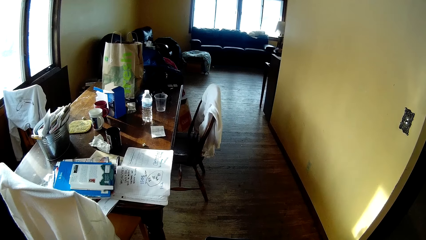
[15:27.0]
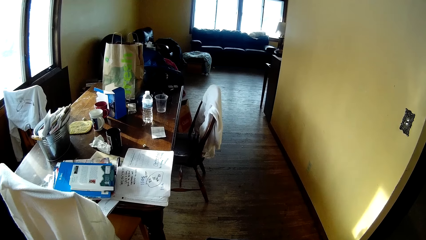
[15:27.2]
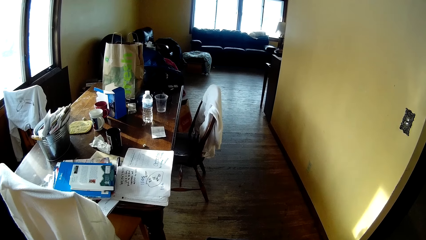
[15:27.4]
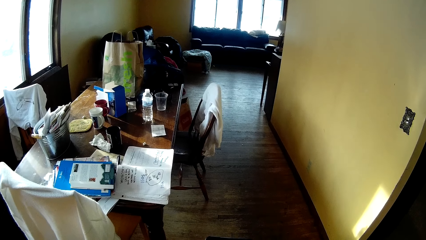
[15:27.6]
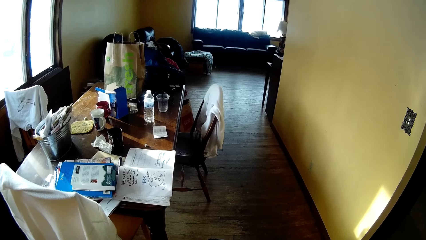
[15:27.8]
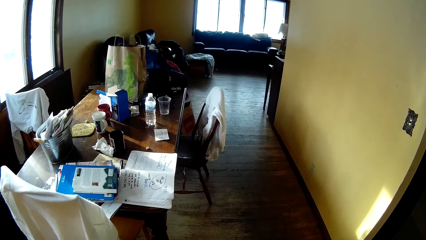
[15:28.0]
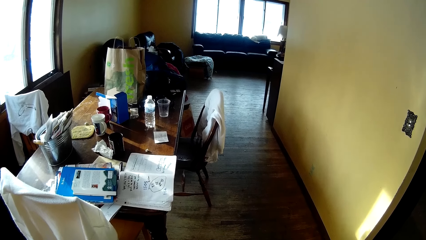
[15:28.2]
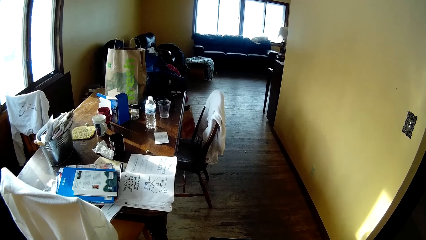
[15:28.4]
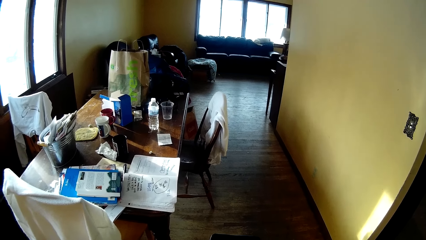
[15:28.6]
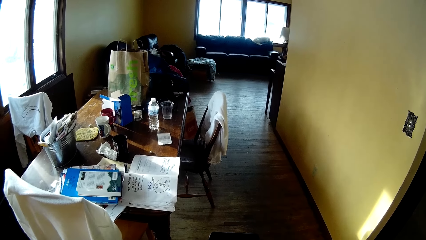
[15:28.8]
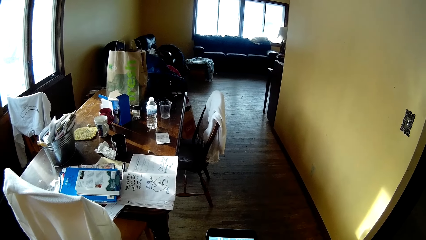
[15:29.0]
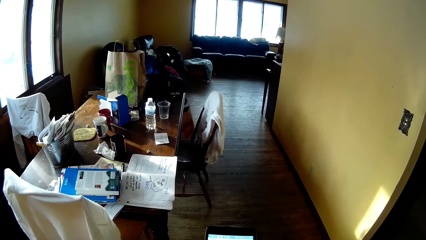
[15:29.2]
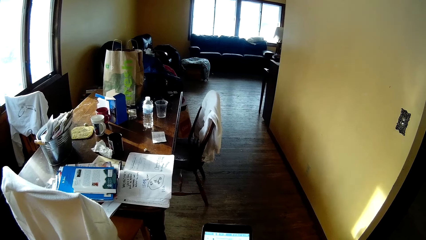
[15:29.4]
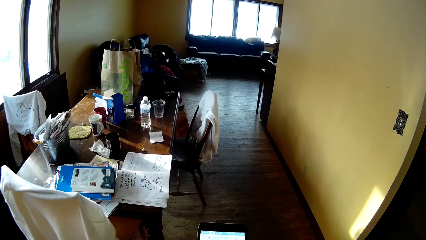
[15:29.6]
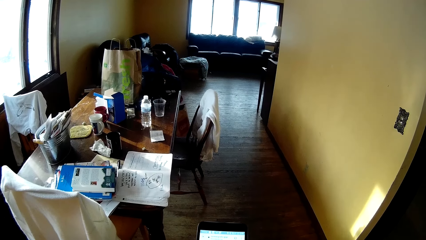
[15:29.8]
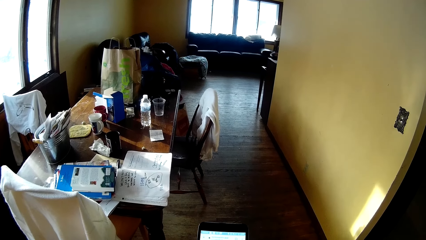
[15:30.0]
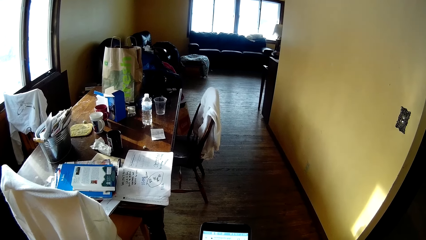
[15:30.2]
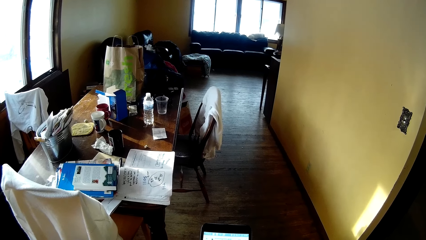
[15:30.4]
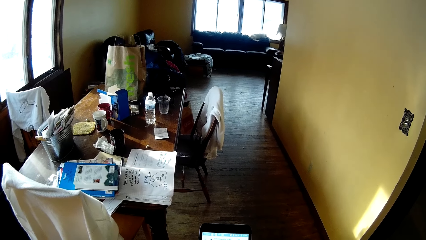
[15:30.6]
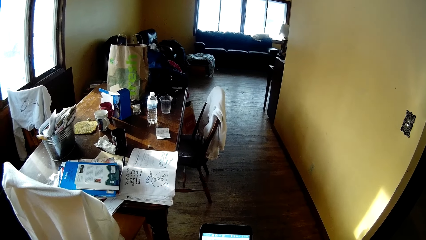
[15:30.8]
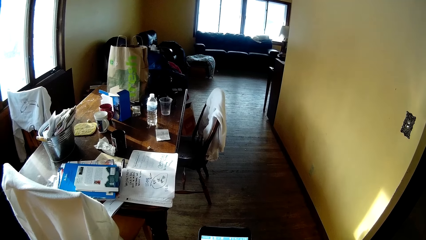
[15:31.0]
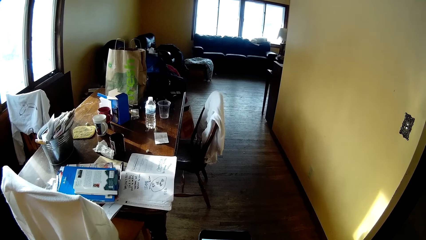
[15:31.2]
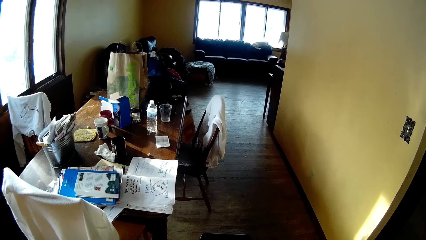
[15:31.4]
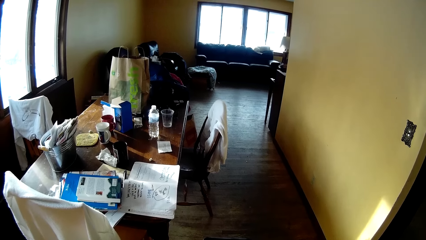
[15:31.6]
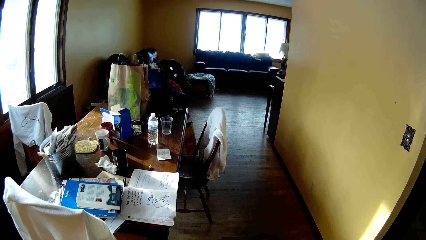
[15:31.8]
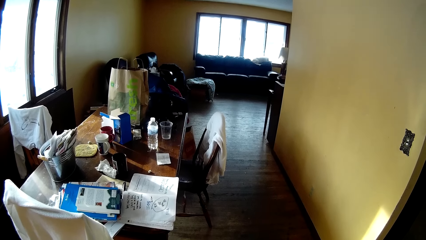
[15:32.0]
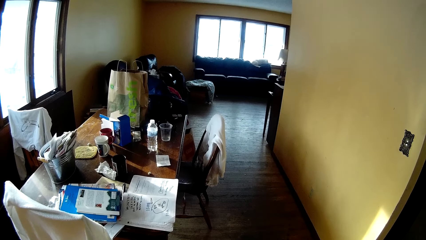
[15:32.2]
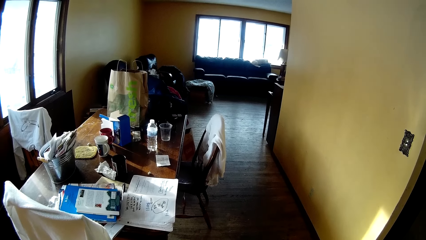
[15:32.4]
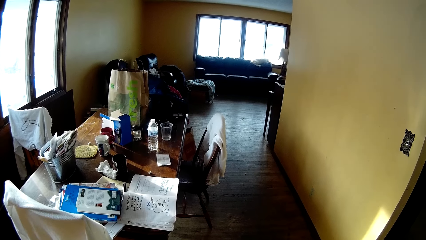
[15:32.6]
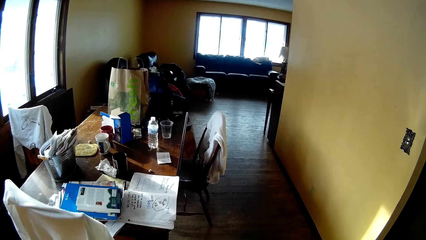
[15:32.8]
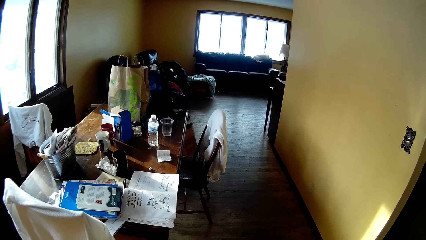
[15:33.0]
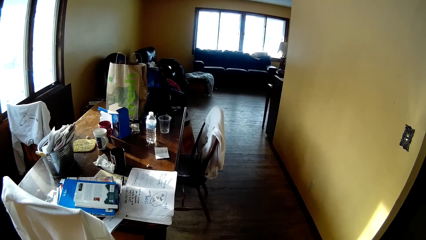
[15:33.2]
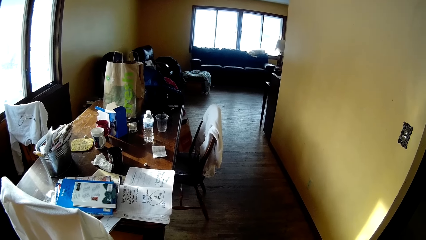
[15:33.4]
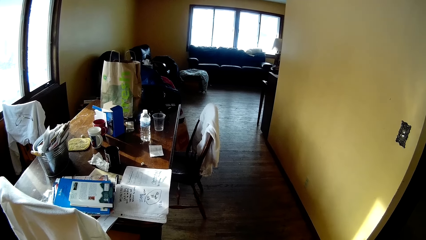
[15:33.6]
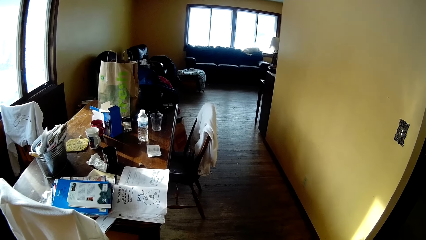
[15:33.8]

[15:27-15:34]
The camera wearer checks her phone.

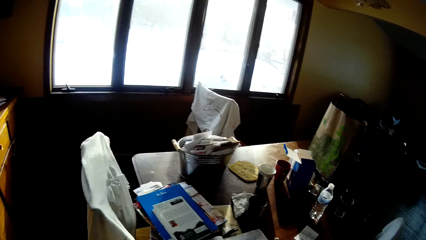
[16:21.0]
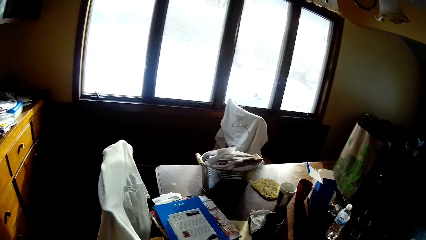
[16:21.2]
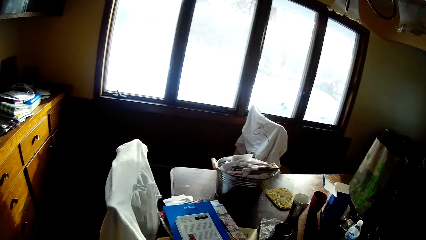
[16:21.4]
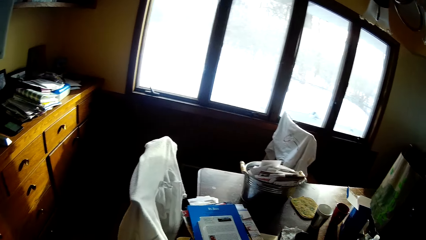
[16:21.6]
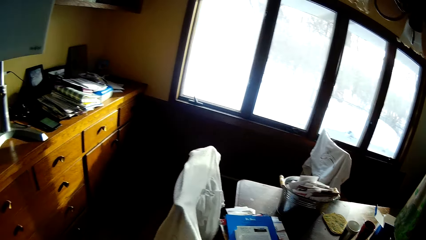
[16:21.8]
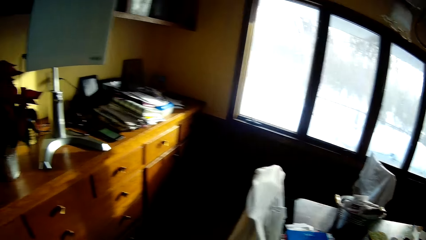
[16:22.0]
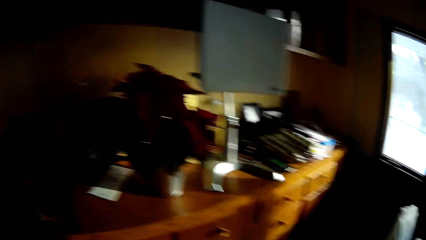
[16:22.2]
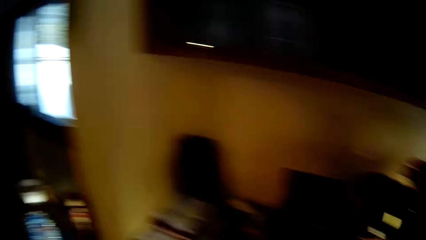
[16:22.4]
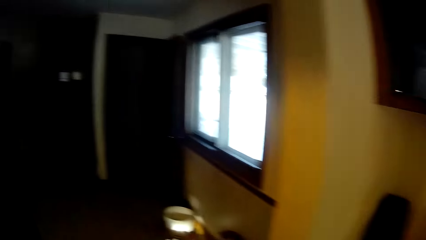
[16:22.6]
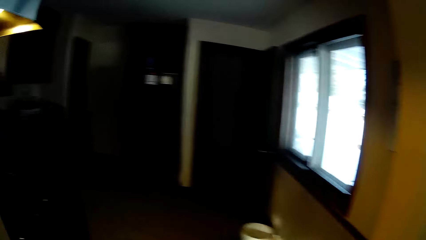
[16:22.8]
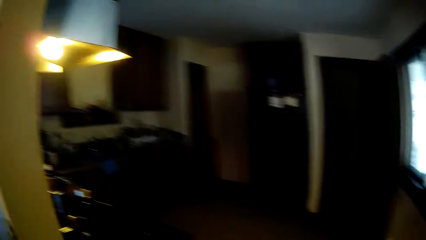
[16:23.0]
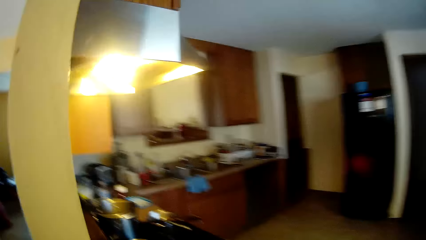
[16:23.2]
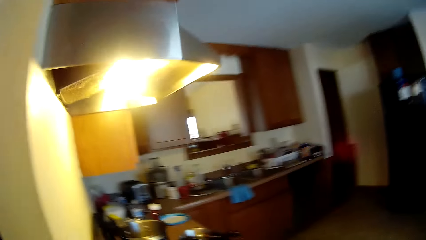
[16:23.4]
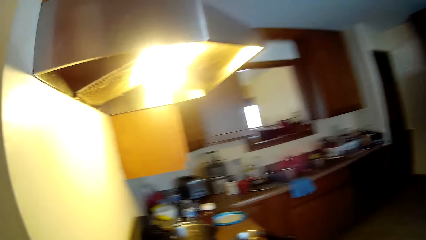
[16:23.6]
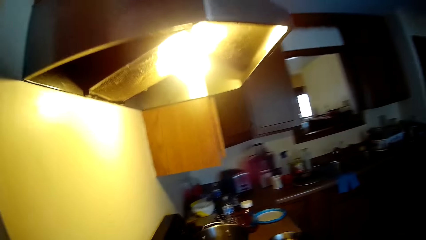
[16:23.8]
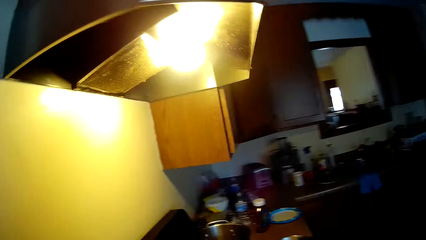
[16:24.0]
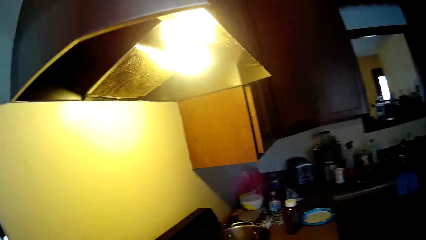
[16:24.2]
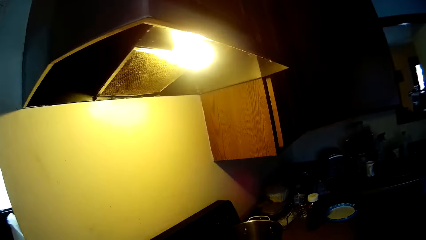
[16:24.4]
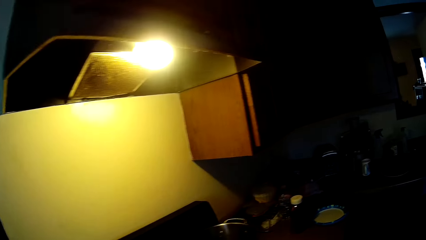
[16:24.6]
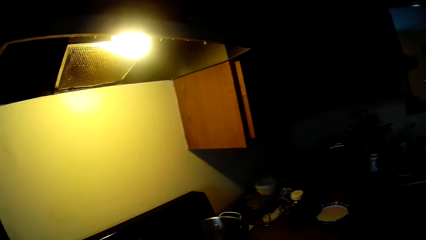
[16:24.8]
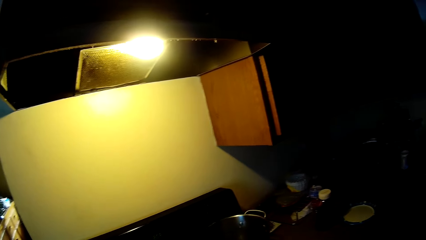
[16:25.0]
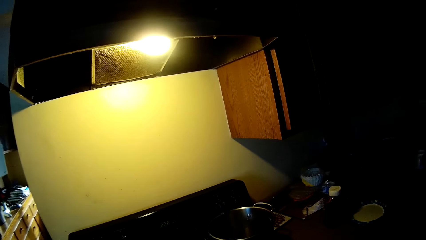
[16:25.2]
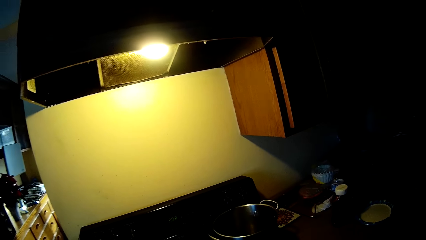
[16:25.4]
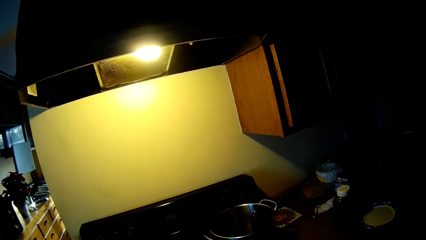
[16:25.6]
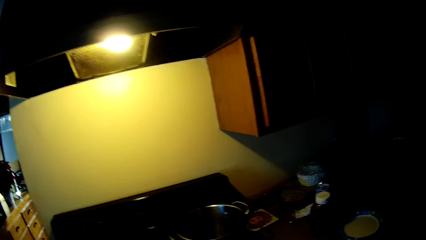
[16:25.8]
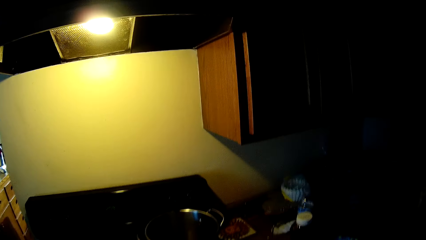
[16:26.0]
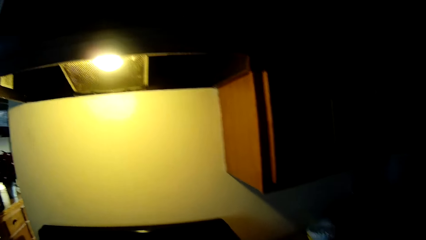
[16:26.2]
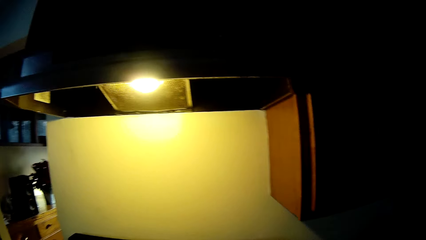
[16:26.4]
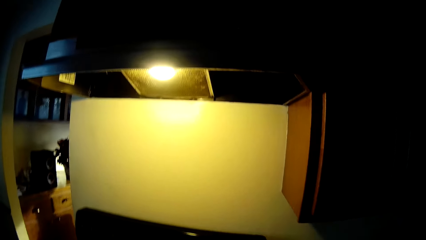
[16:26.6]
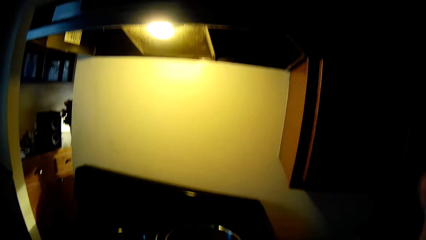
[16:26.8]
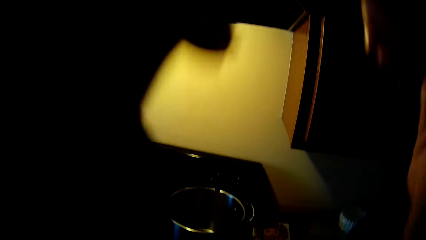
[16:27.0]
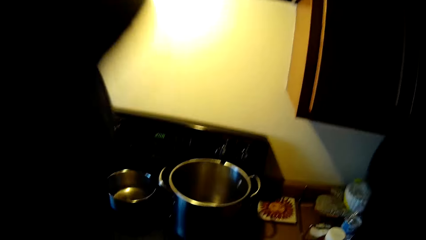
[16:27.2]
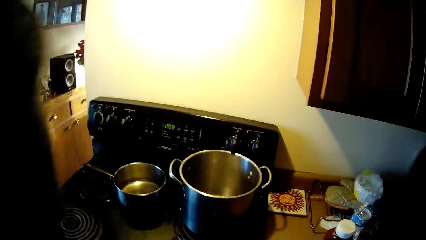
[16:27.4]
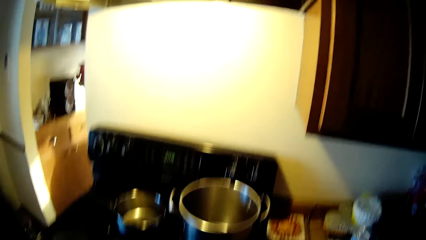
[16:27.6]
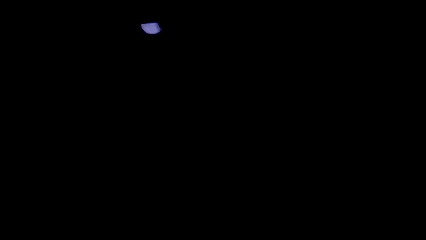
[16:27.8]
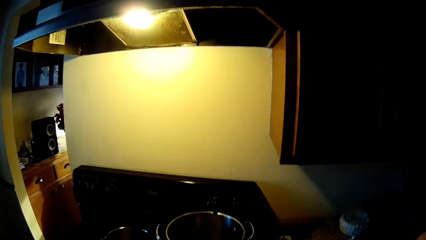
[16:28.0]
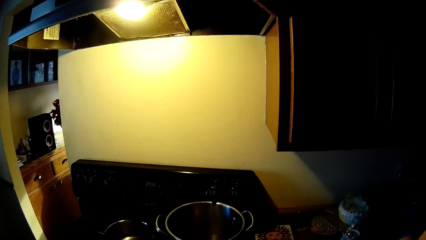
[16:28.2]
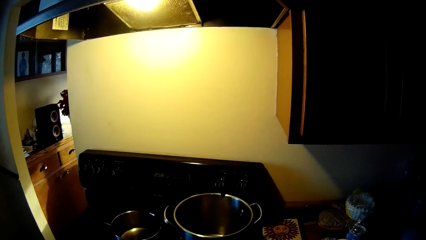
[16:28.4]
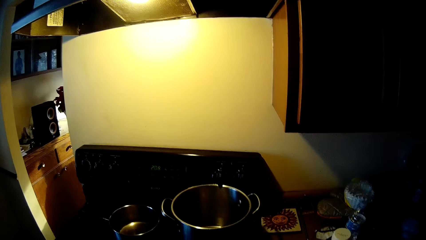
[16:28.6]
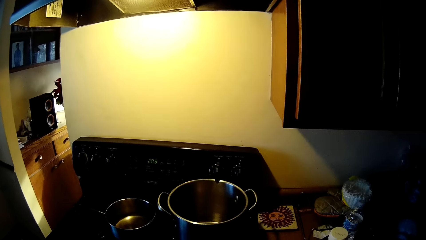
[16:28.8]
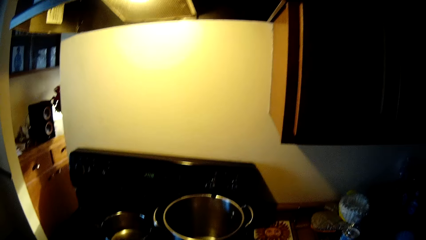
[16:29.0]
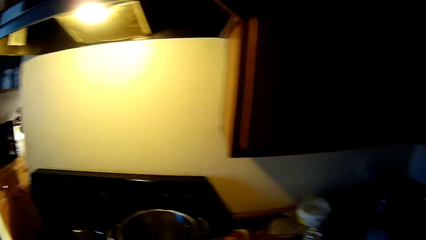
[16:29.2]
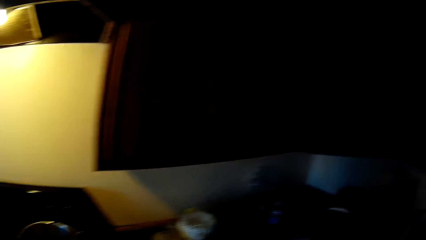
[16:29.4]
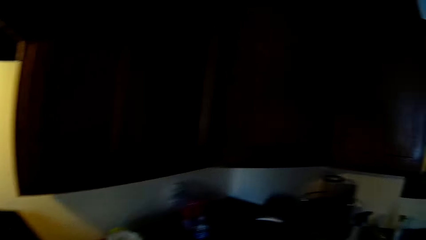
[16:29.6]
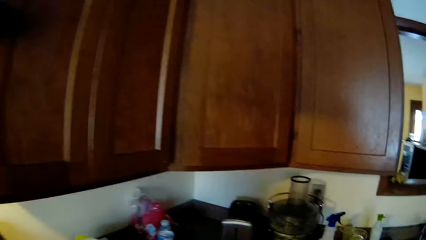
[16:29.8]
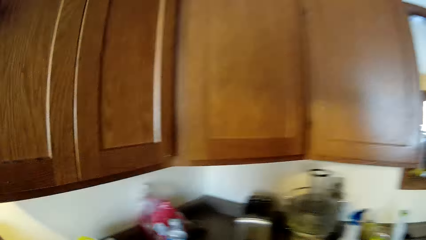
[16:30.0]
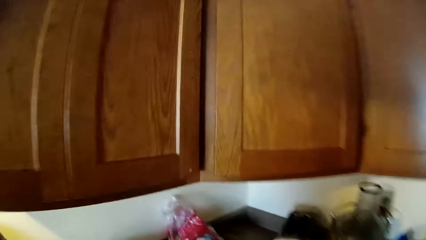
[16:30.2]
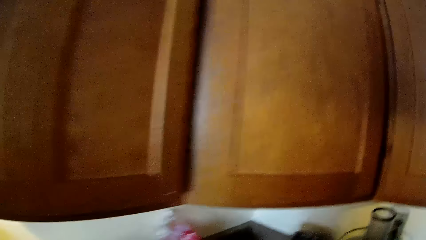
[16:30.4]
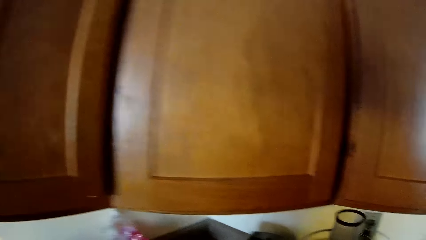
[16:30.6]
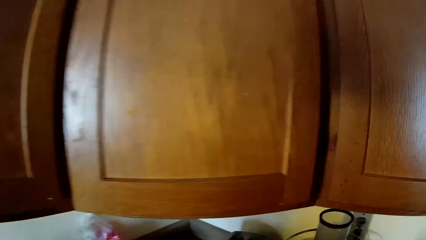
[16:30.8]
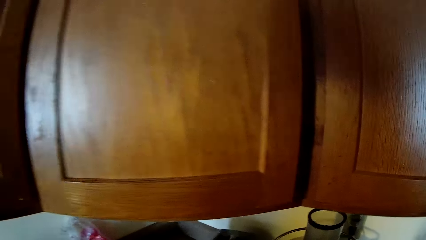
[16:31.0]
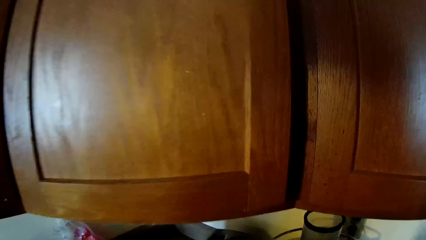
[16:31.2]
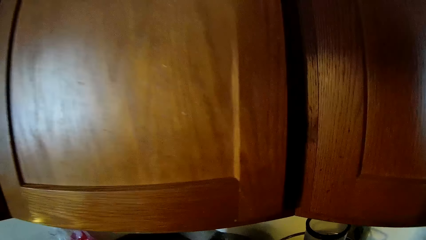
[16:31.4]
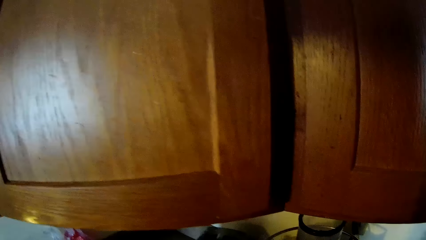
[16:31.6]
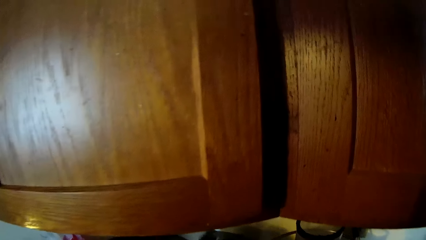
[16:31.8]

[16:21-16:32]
The camera wearer walks back into the kitchen.
